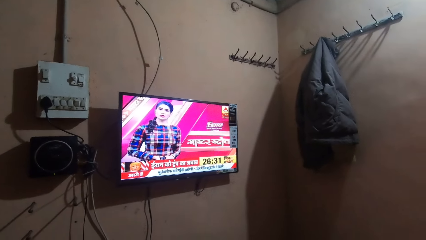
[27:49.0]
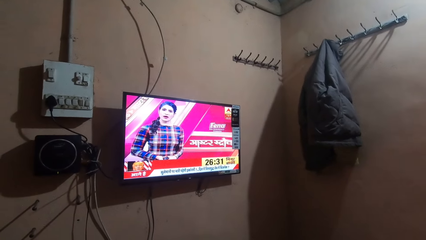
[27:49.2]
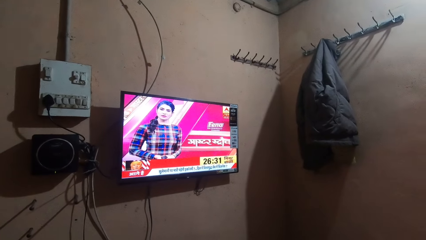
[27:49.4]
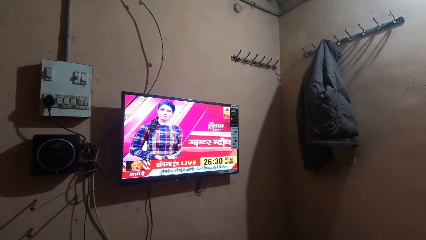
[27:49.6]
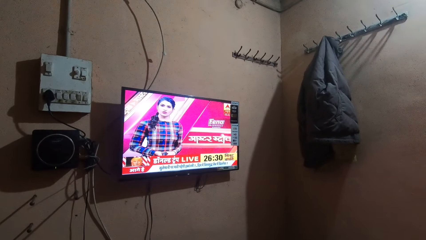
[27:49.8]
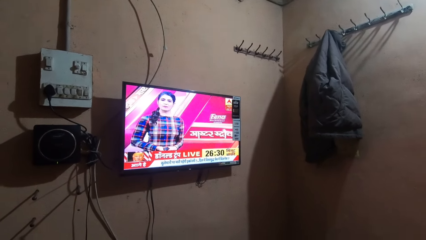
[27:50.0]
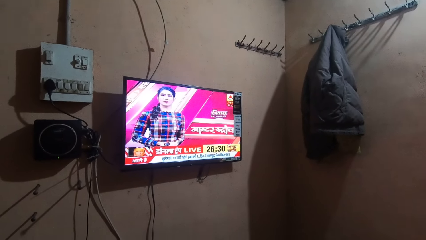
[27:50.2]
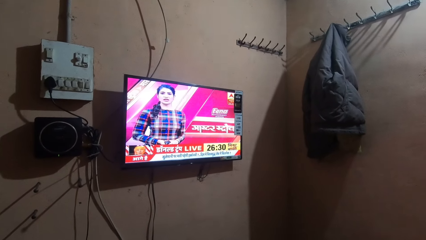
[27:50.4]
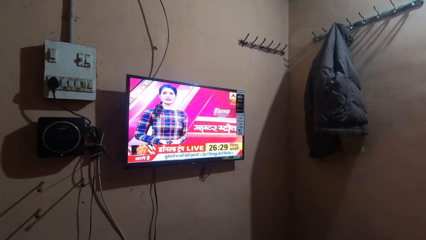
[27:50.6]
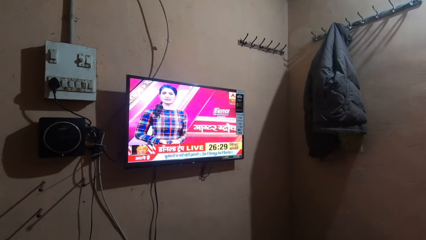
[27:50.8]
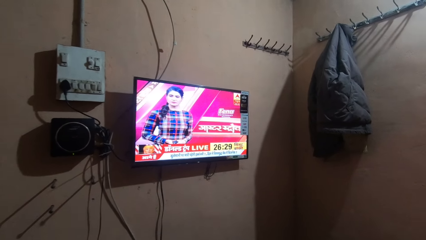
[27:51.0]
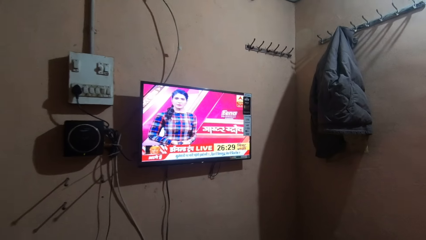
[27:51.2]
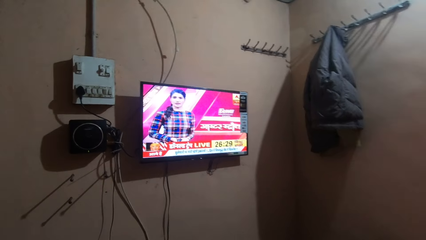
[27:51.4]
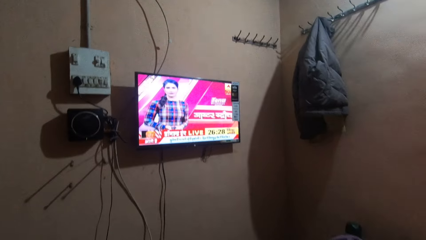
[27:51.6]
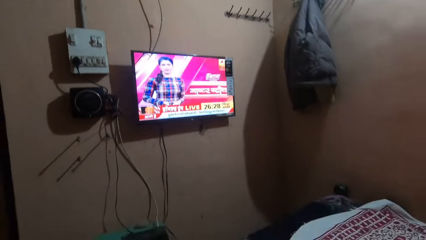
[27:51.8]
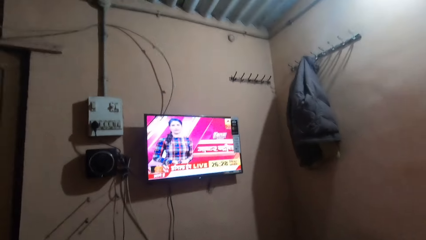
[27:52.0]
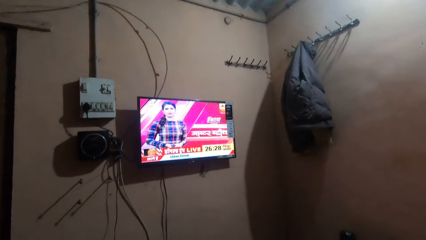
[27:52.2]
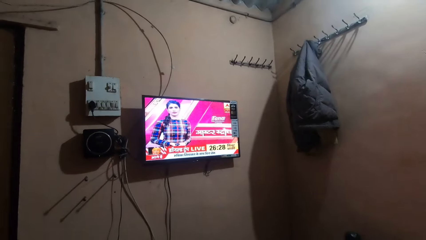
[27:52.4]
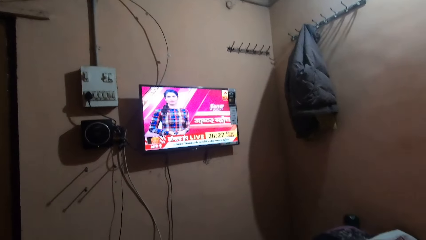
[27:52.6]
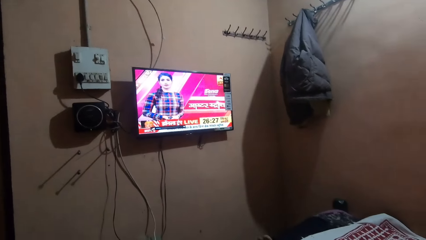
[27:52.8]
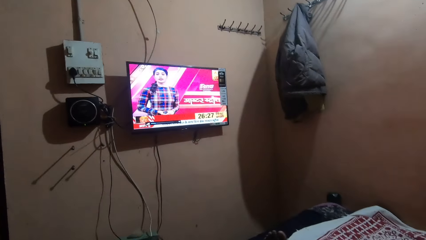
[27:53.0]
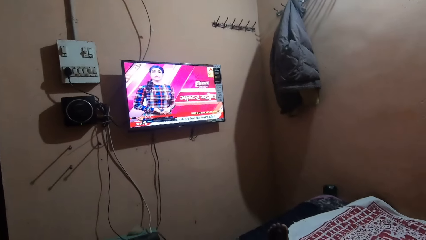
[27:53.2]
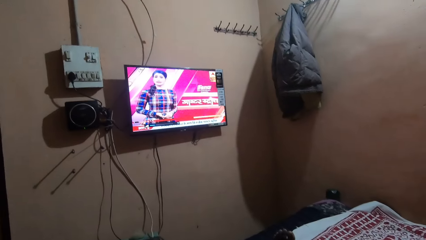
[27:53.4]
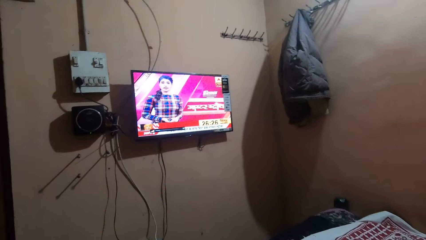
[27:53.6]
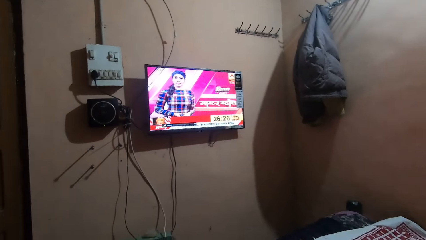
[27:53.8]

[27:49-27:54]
The camera wearer watches the television.

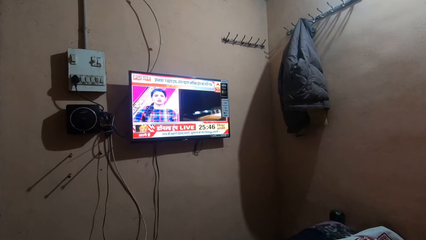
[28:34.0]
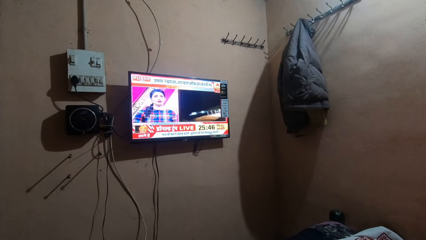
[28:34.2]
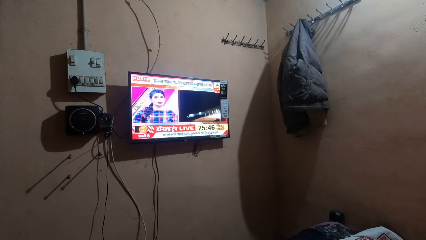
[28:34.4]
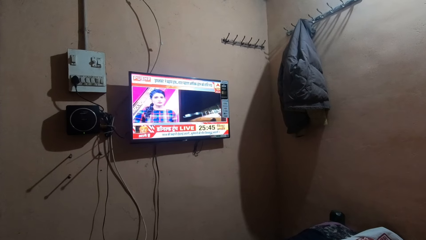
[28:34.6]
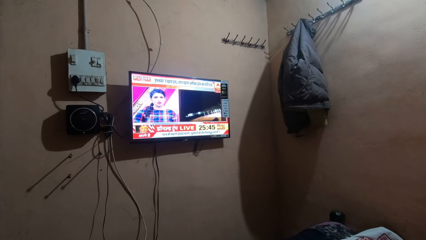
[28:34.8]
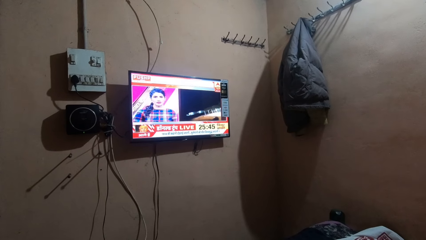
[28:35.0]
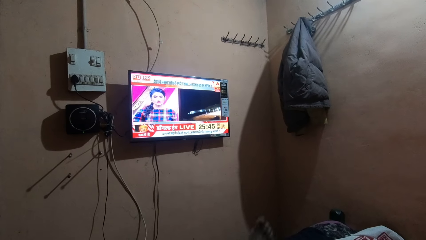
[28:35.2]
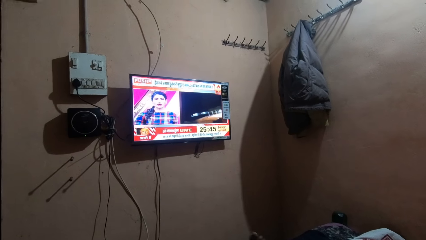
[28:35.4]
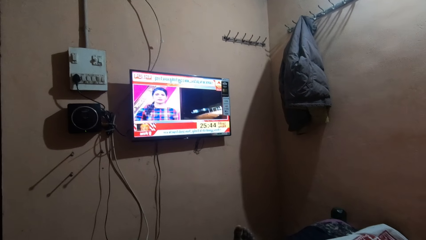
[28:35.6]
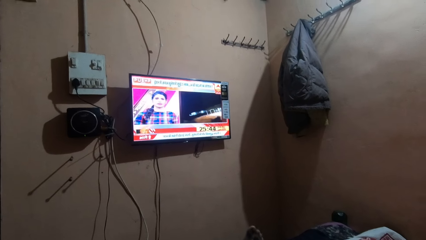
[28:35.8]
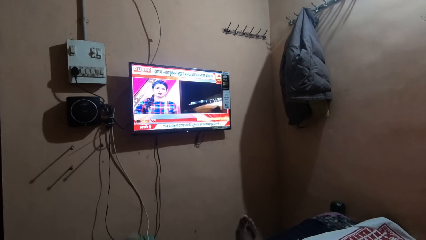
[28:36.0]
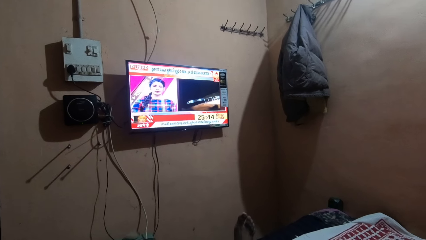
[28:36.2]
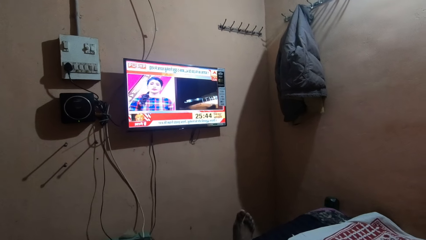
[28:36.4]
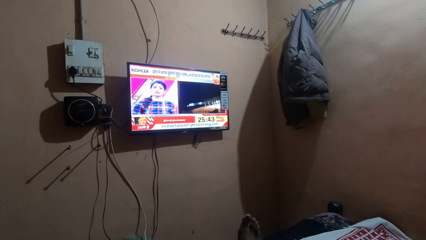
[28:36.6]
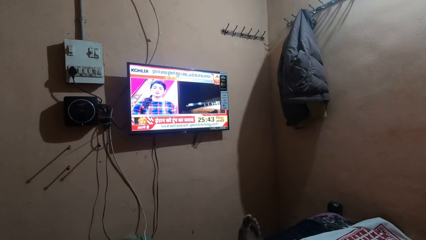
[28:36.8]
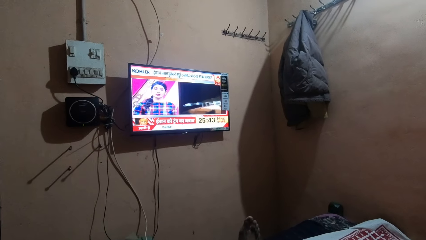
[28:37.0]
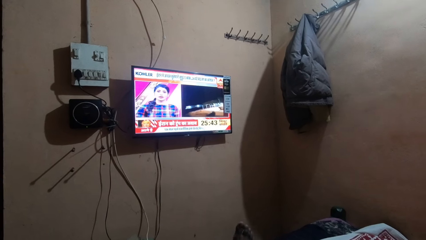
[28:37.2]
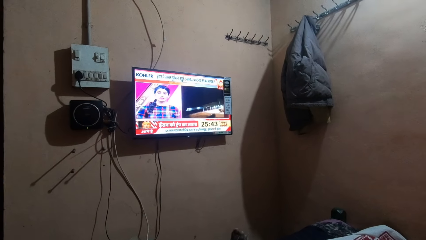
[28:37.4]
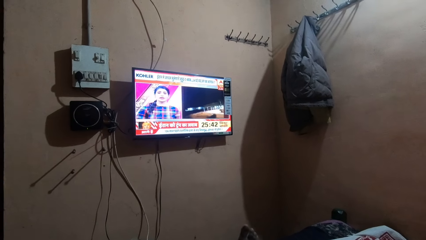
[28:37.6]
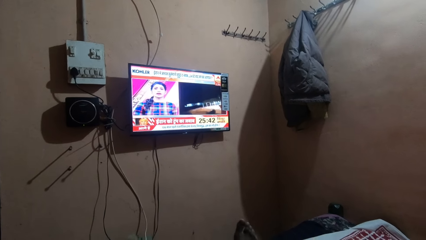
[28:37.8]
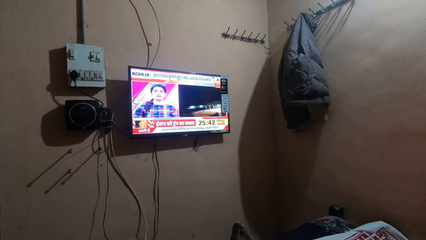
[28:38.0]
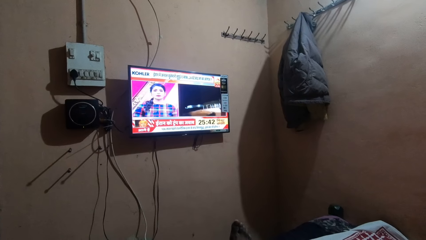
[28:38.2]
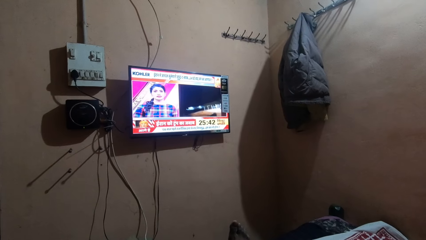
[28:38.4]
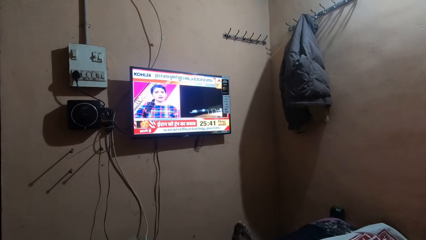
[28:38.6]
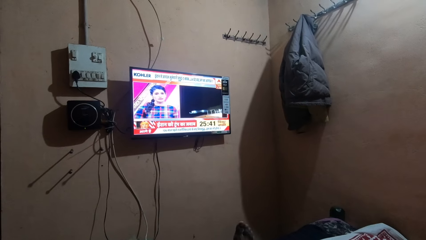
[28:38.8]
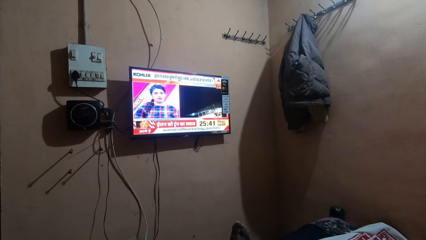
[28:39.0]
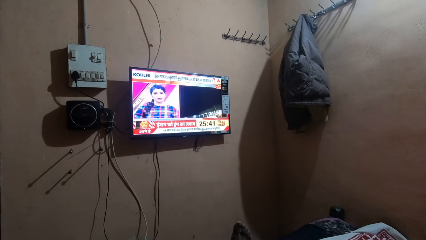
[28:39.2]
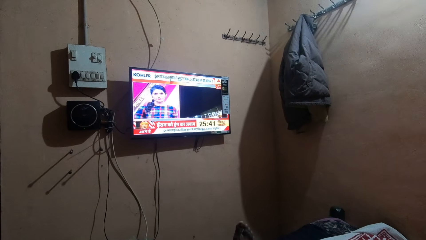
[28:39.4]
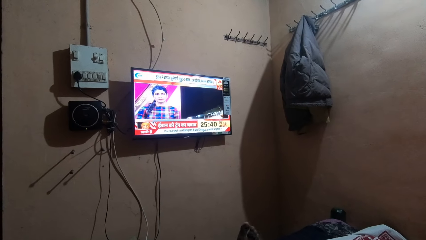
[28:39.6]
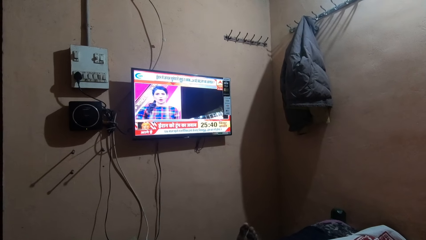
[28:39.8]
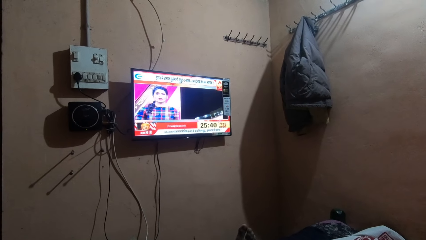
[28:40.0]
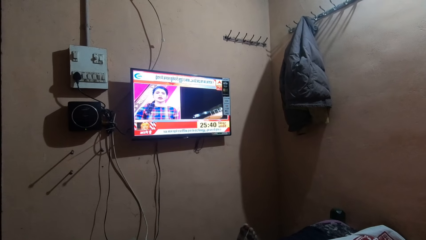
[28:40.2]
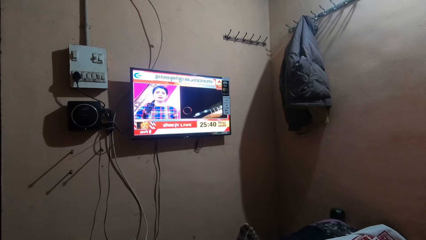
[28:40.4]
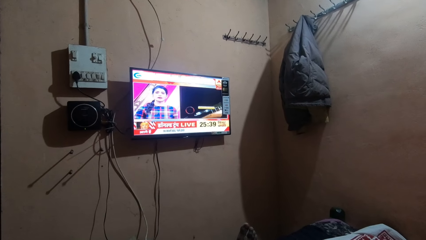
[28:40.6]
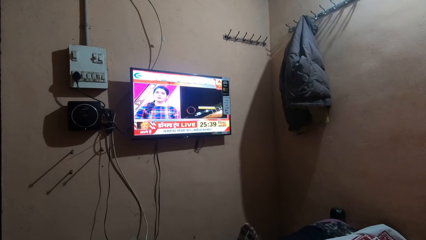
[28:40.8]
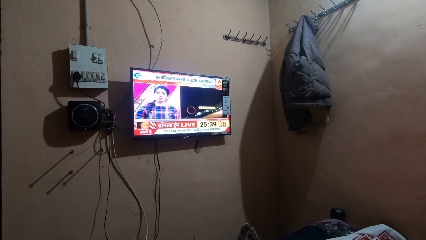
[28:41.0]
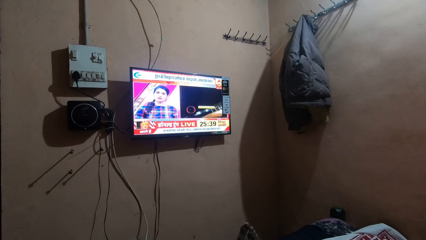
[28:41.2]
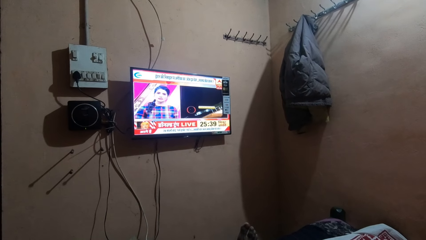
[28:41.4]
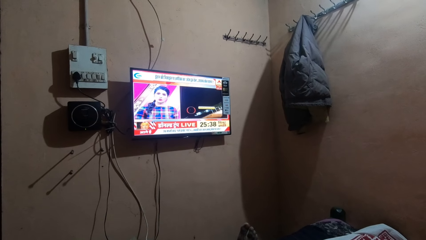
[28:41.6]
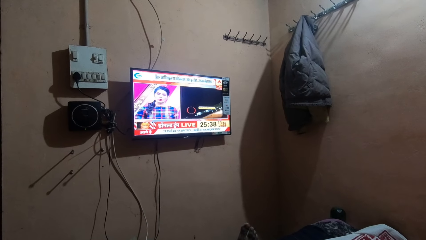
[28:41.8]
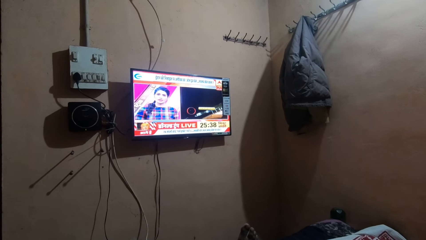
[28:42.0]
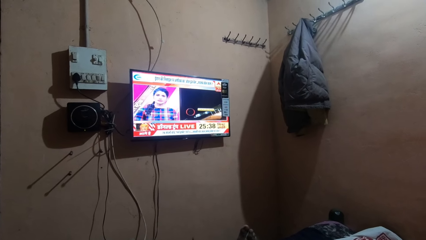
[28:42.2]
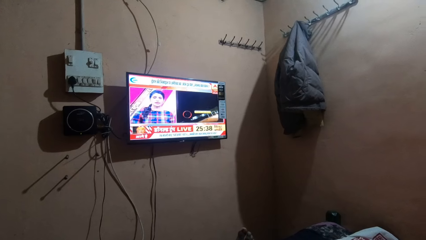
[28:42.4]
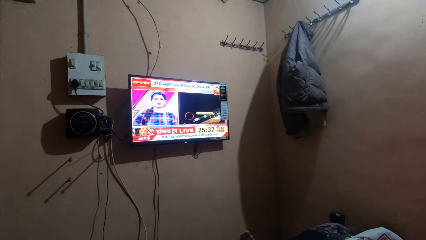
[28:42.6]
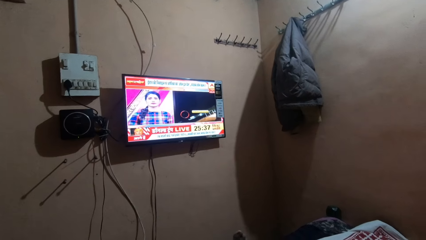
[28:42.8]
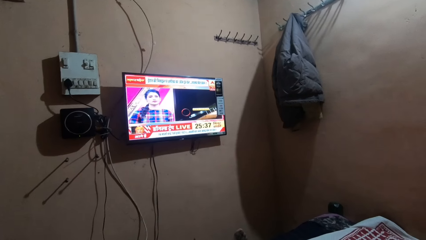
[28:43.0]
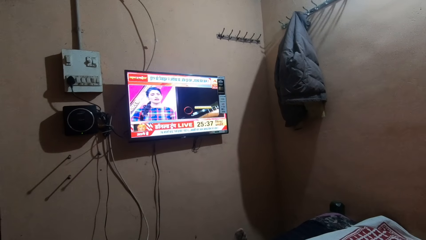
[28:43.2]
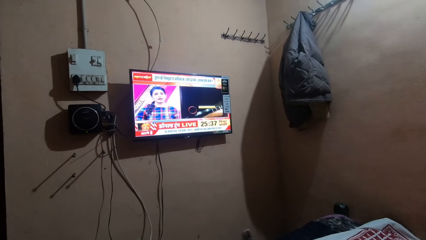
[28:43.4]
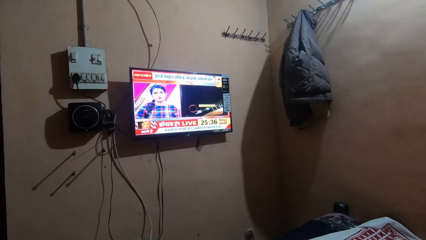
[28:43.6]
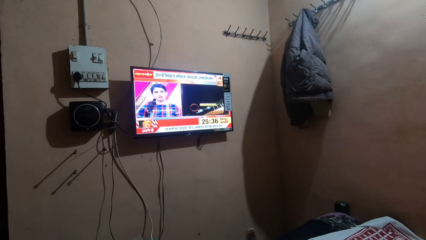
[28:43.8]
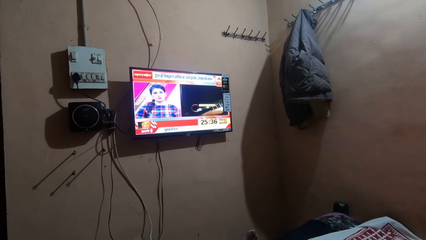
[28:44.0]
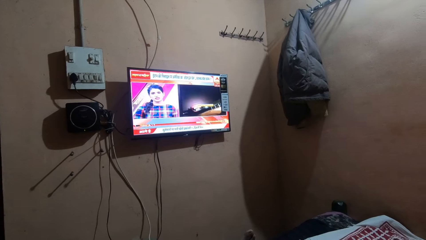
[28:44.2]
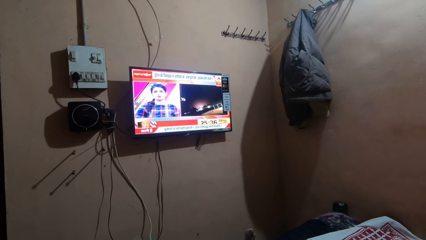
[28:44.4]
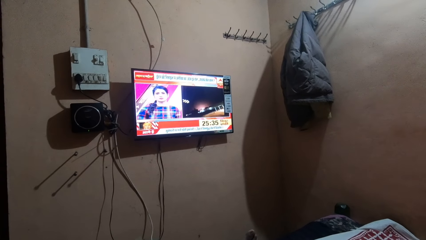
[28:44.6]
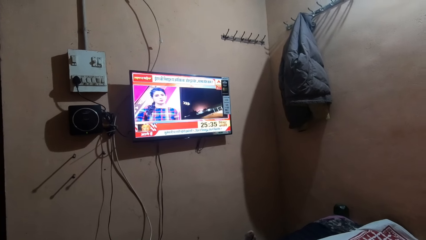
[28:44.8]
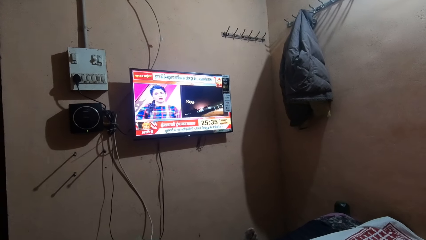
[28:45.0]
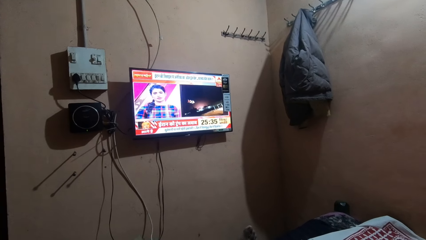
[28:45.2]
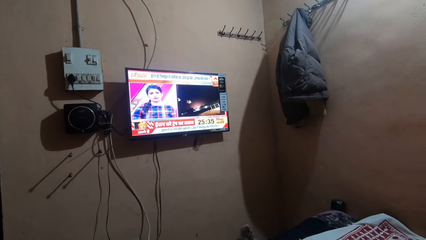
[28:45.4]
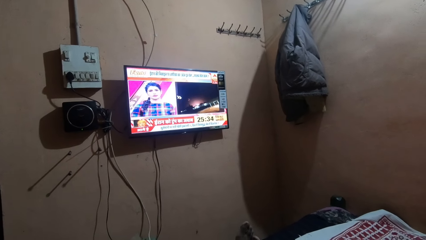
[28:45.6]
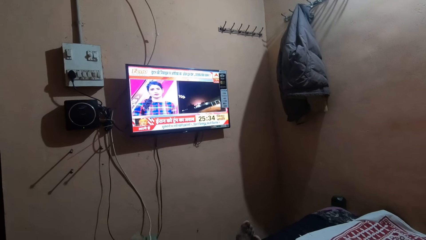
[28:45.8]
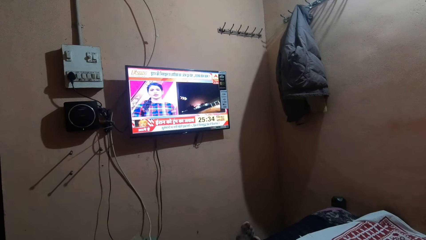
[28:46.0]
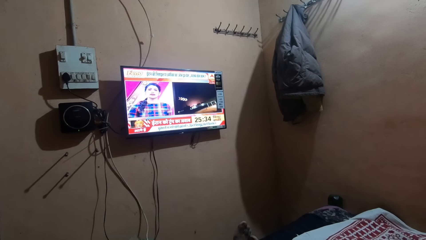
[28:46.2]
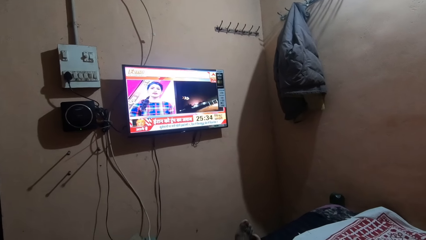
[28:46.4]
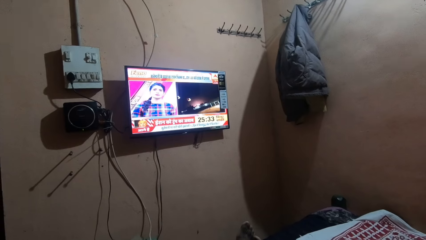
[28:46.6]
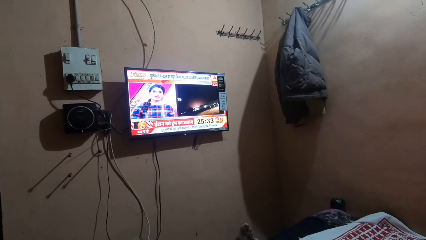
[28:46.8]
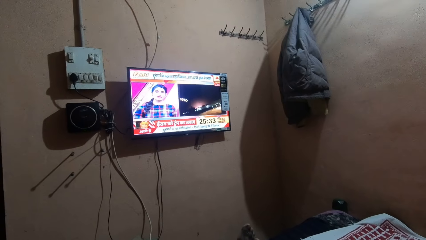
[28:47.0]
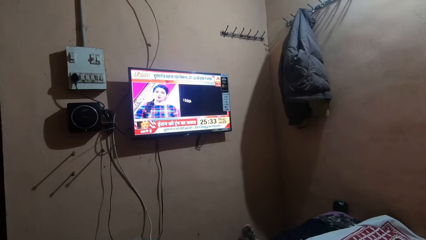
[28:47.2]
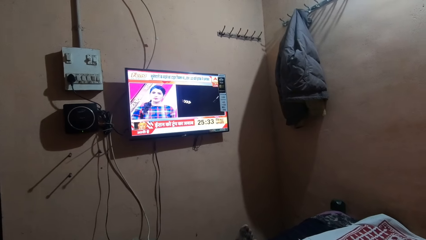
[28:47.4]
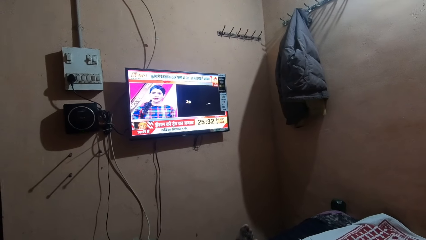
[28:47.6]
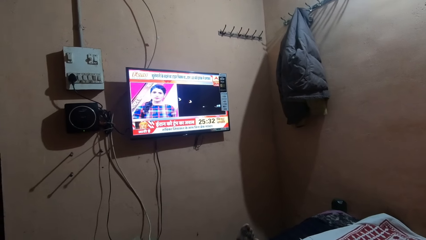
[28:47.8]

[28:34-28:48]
The camera wearer moves the foot. They watch television.
